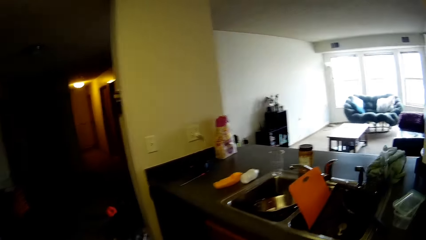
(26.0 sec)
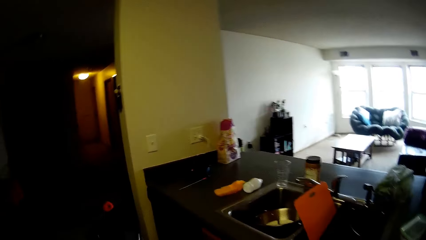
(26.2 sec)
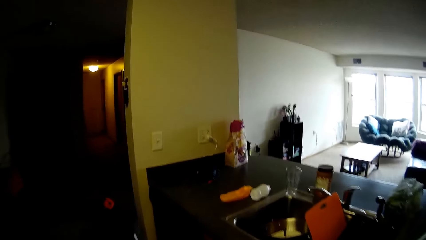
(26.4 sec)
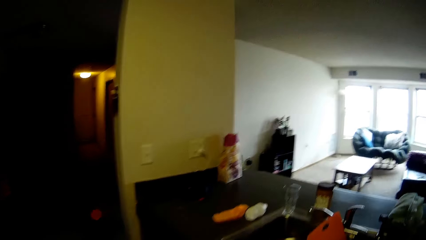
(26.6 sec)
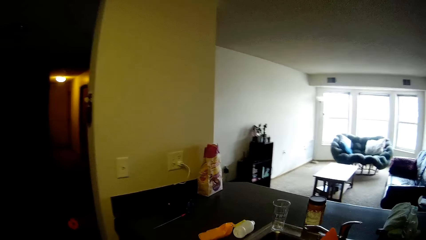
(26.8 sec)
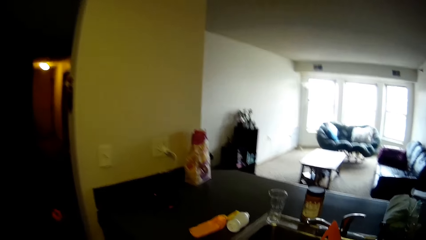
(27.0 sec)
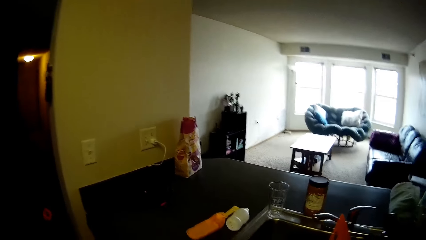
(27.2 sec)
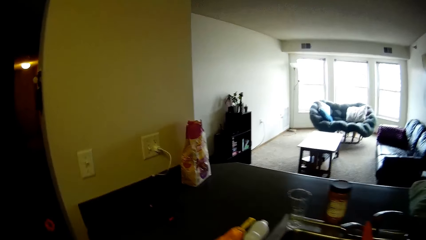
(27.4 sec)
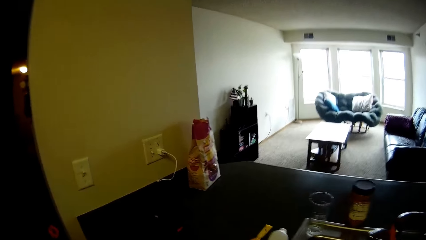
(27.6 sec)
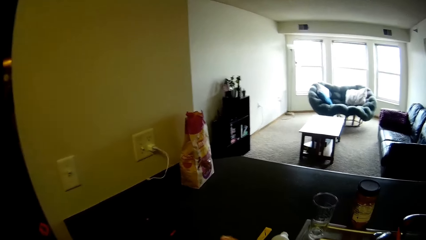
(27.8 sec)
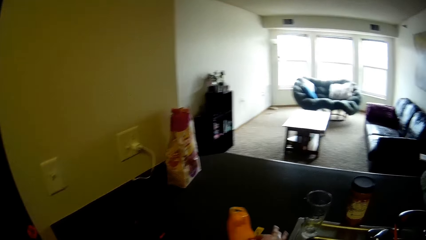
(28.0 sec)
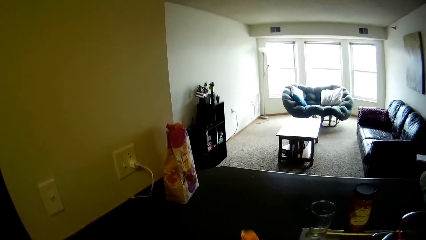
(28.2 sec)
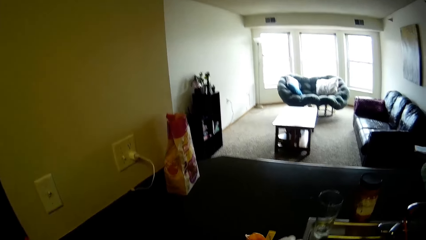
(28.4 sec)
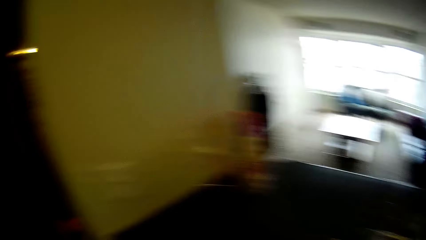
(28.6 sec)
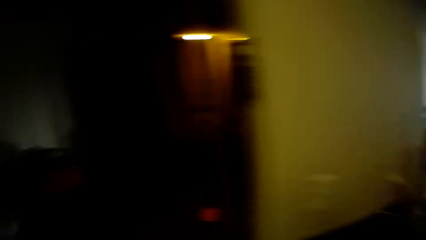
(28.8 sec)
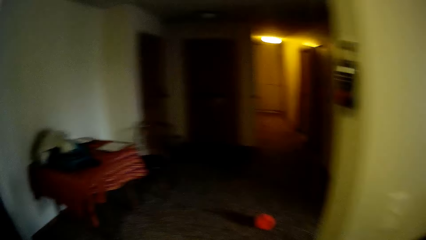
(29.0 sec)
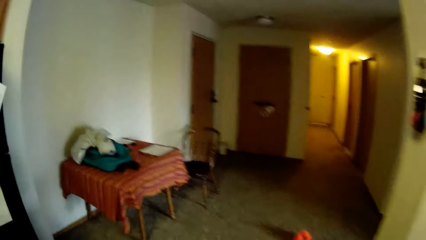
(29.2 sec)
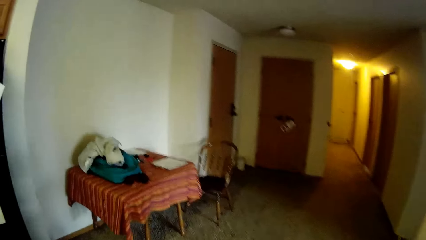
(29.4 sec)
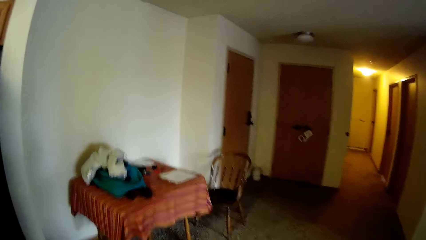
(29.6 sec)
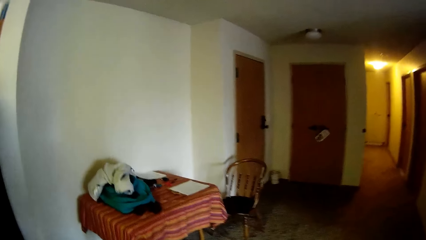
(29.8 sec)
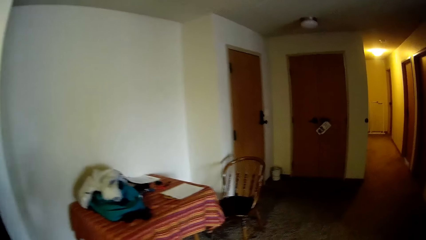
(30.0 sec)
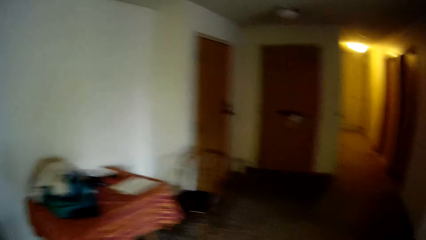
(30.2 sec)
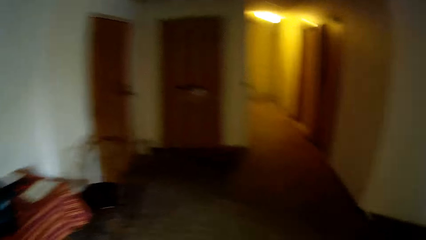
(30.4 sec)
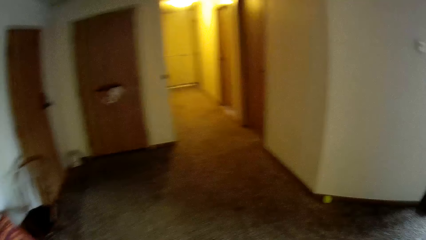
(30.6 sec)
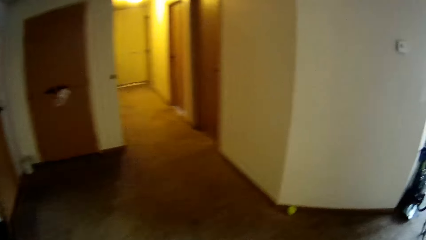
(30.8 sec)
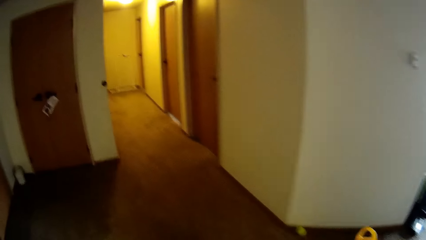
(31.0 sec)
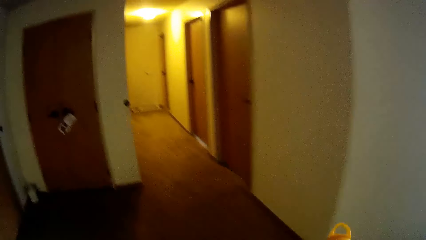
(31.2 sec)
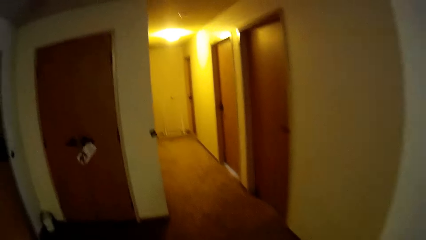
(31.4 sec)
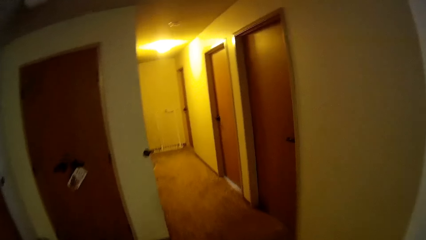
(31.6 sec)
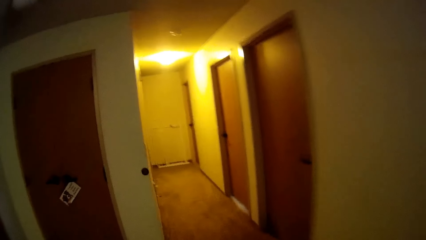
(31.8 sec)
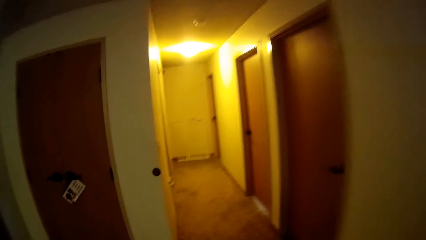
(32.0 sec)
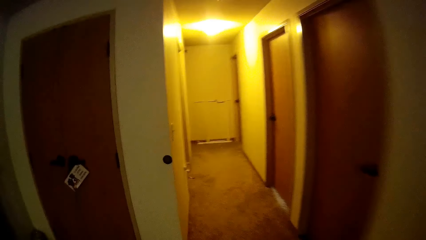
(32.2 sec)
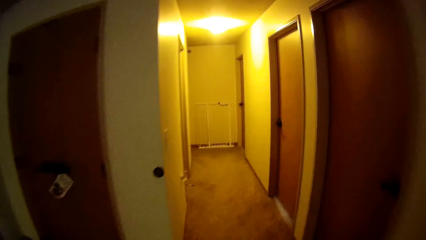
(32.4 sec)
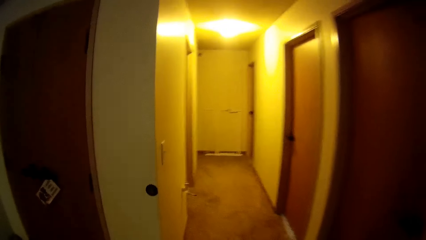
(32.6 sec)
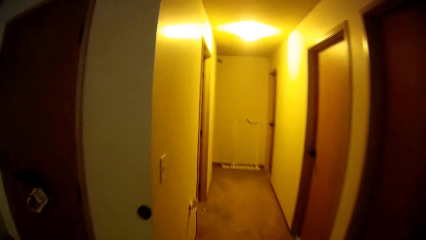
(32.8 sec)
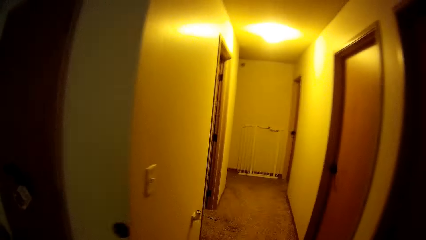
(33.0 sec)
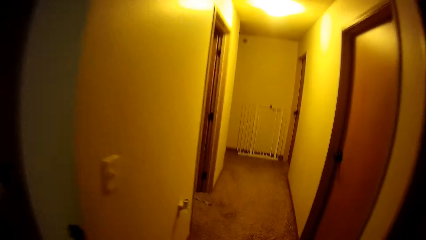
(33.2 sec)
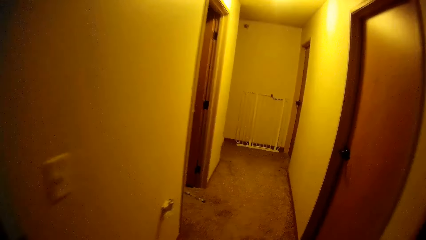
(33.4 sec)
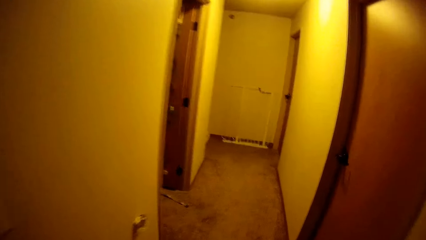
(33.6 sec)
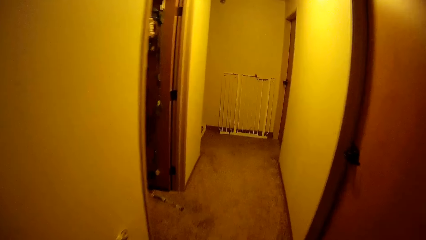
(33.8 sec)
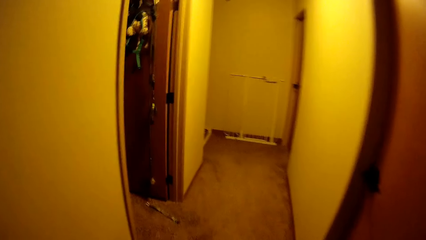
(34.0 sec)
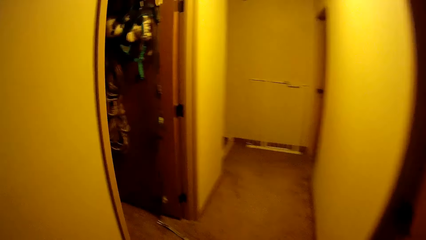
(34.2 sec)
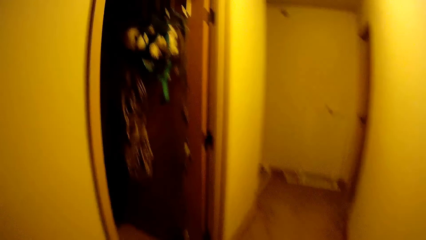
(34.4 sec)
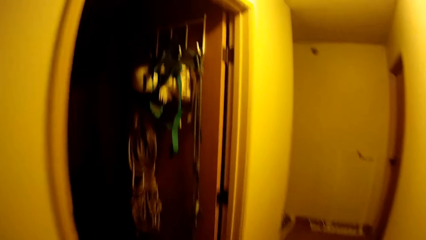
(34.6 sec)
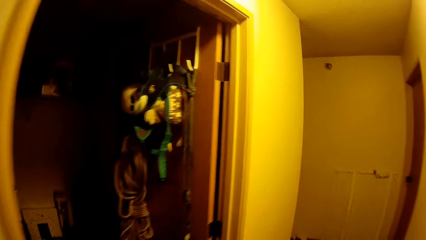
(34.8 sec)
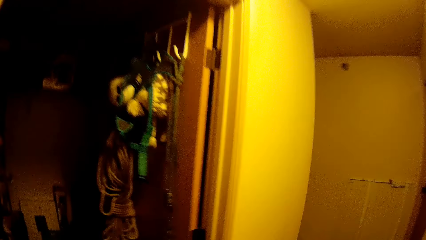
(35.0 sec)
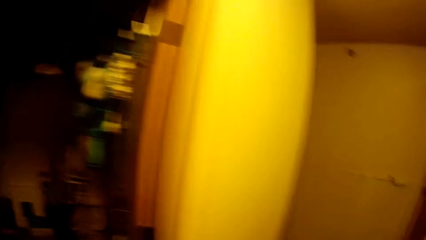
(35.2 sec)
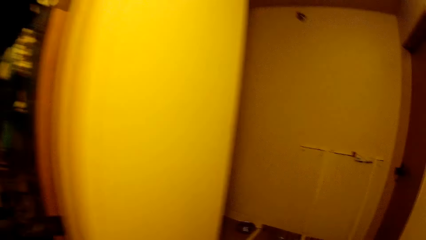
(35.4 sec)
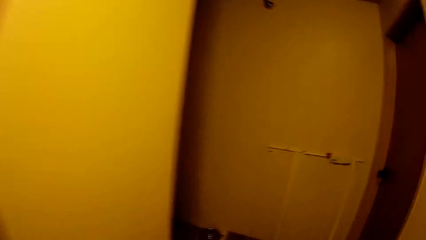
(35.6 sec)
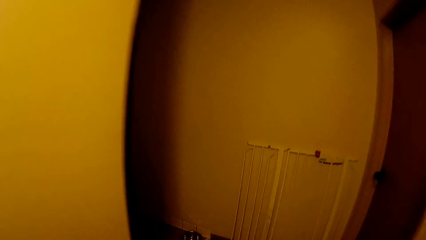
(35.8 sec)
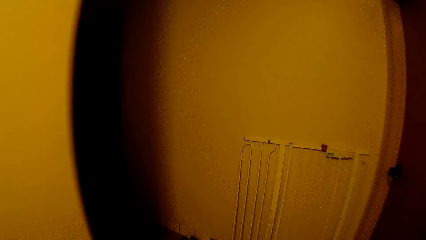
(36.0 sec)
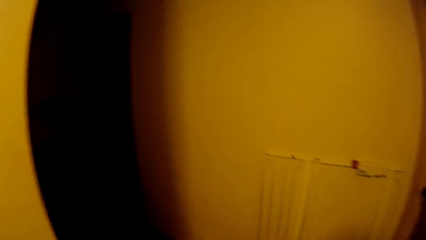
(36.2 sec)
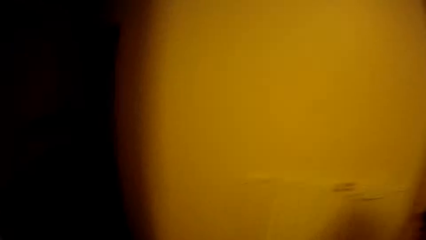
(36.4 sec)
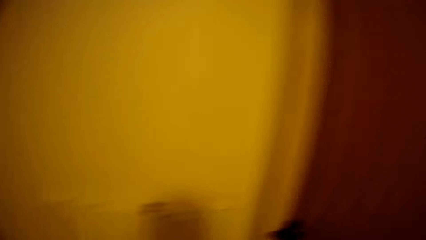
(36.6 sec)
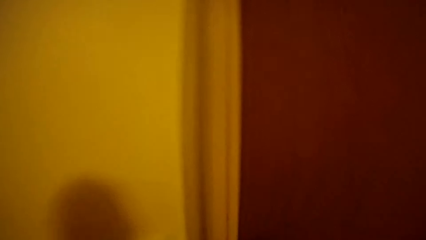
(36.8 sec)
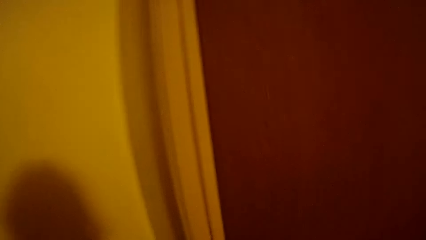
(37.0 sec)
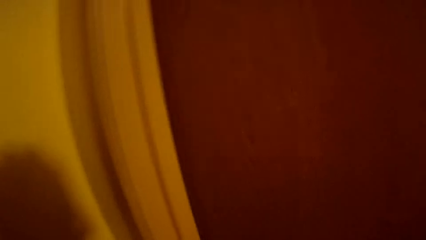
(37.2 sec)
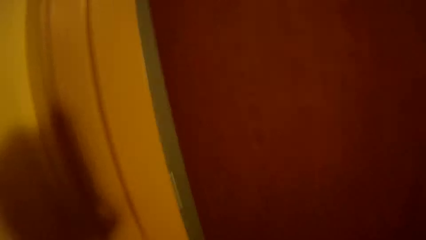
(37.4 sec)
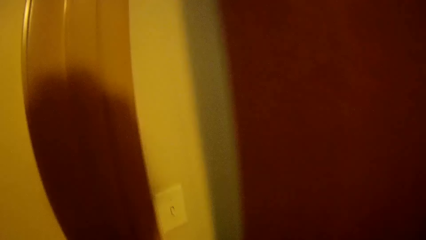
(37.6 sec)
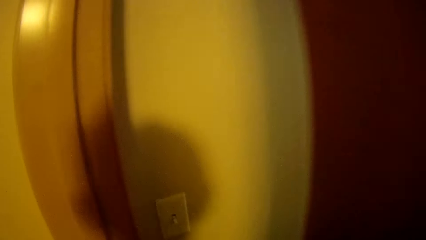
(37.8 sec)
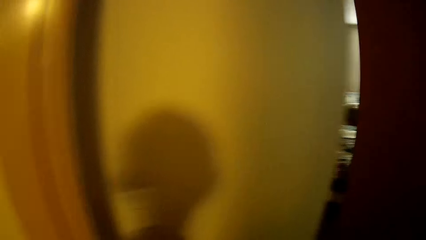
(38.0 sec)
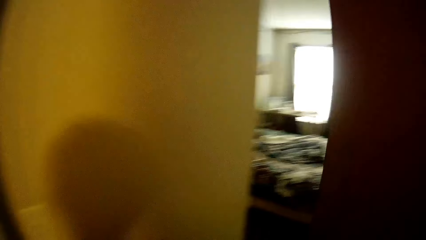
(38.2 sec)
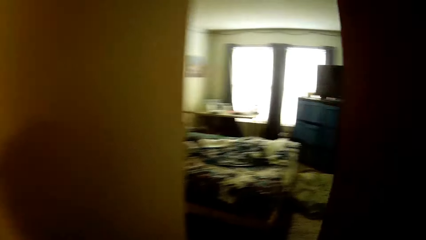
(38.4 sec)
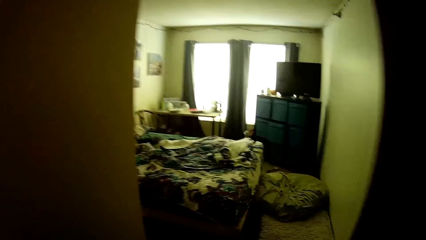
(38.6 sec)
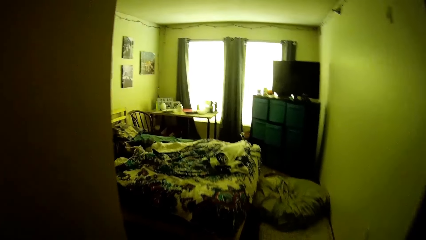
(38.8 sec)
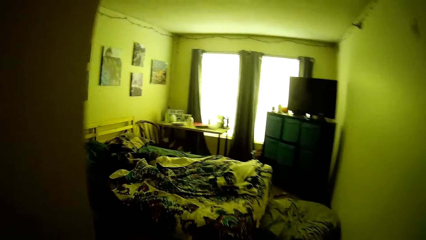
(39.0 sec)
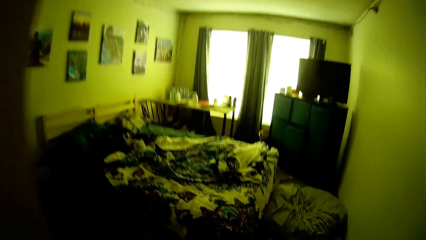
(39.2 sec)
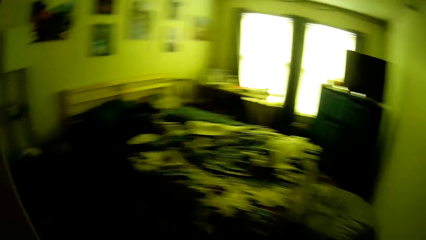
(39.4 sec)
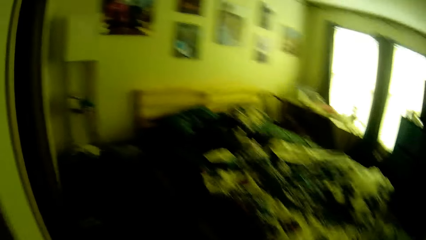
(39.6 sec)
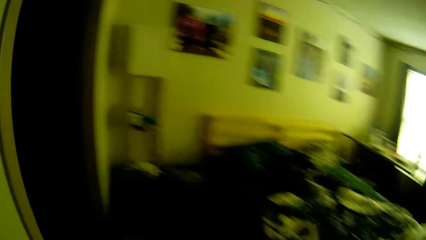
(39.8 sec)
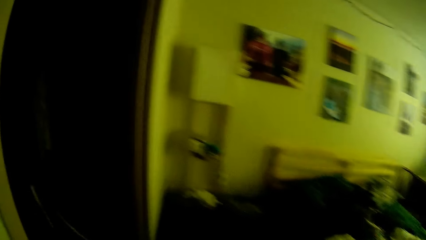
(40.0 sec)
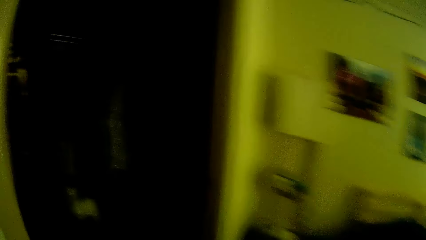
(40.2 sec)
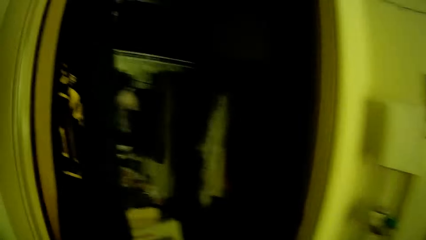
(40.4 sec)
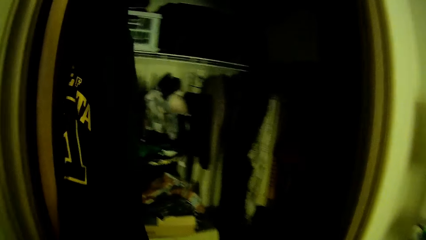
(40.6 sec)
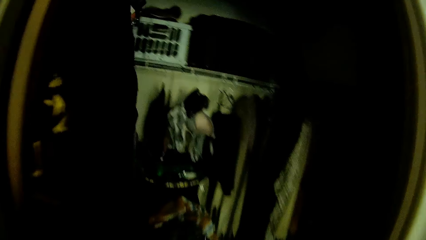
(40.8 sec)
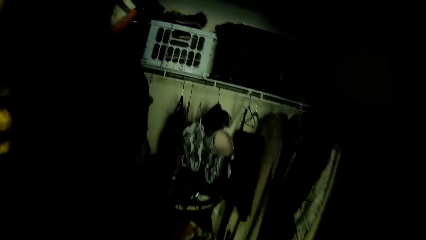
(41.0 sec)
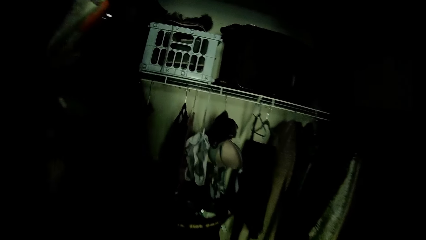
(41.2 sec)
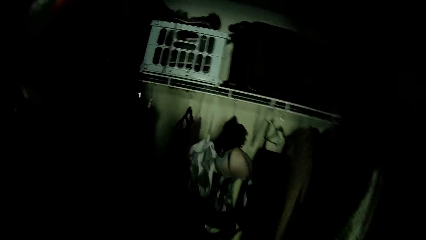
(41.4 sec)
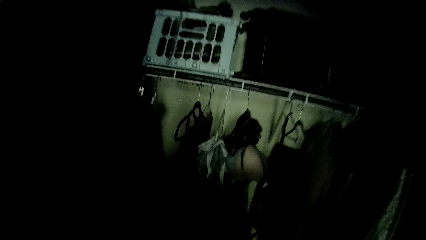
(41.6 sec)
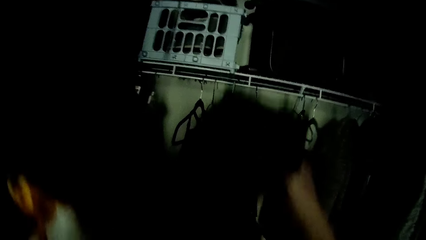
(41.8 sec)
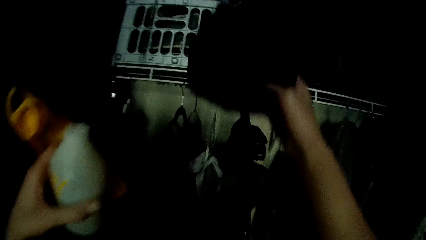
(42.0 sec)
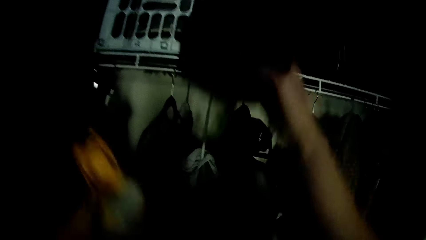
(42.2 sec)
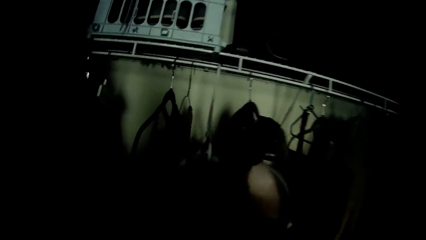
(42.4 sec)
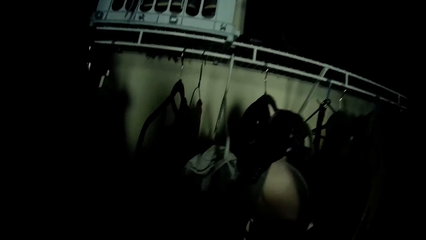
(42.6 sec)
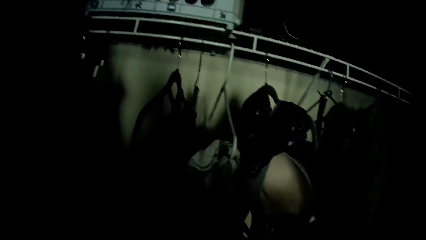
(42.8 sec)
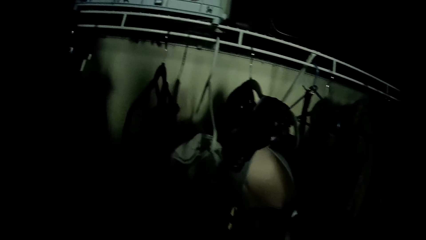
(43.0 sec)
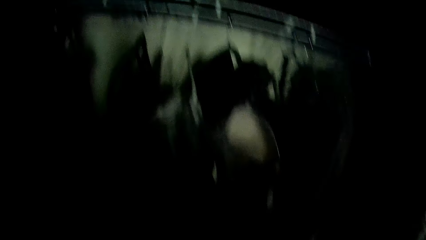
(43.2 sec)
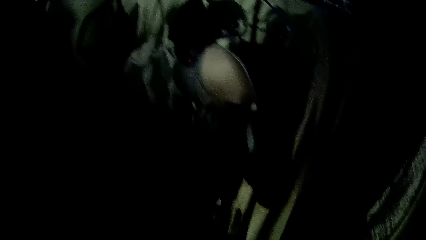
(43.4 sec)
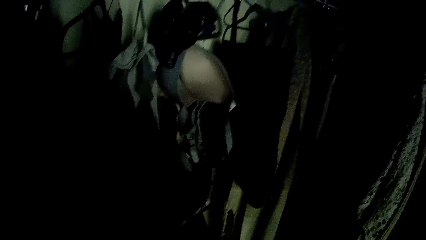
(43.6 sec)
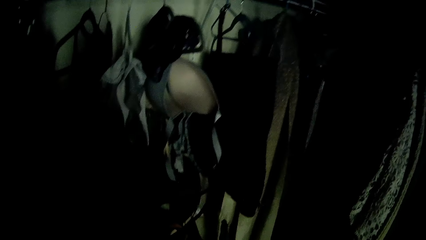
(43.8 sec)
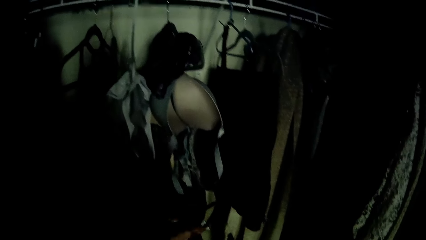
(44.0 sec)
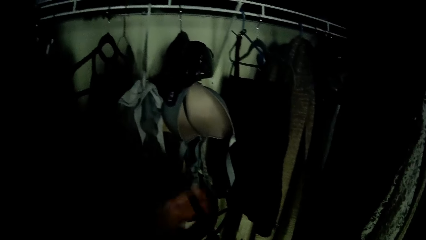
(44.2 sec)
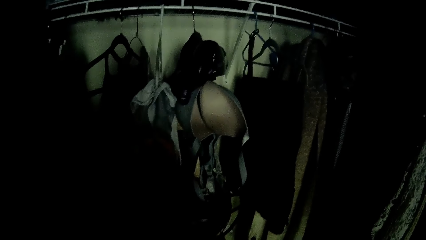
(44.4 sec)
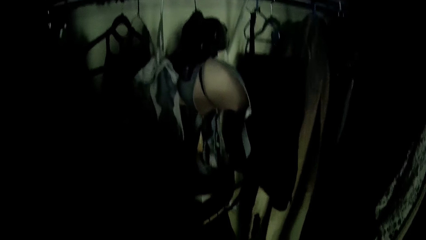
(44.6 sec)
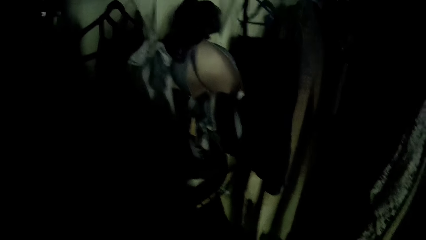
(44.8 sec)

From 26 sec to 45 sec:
The camera wearer picks up a plastic container on the slab. They place something on the table. They walk to a bedroom. They put the bag or the clothes in a wardrobe.
